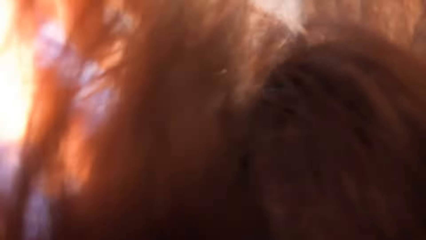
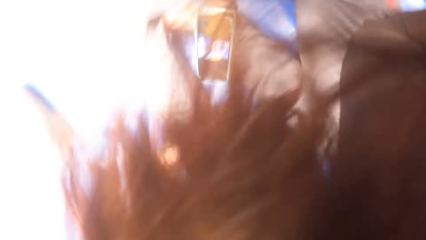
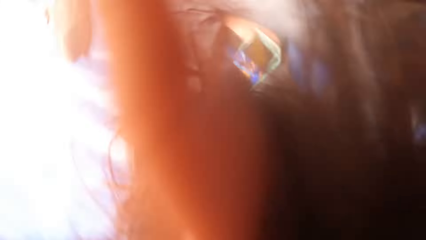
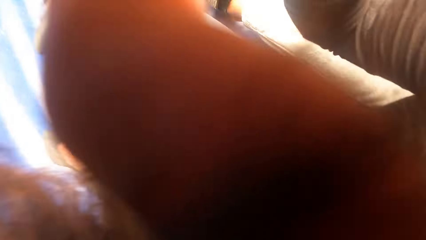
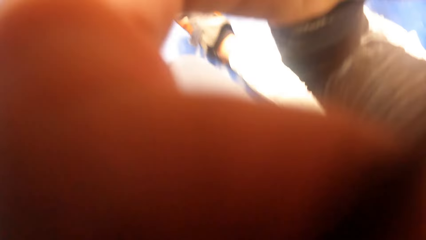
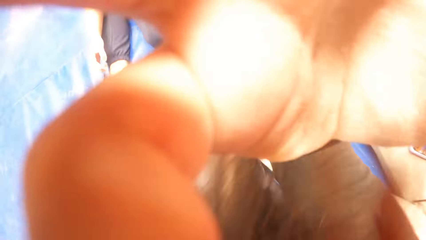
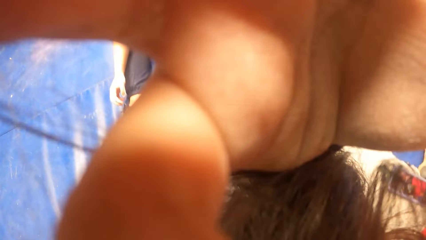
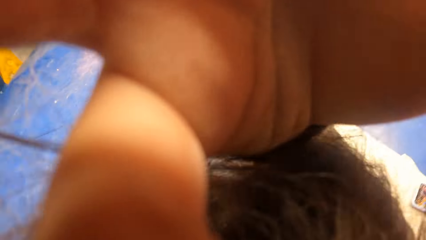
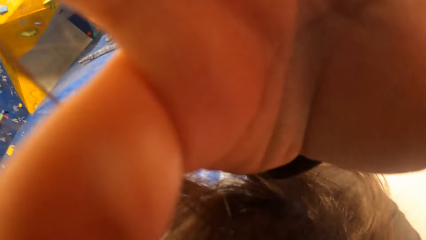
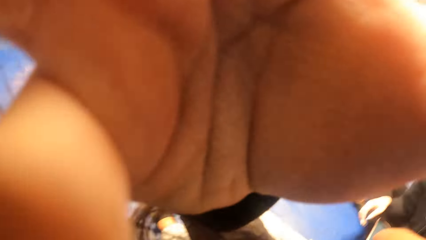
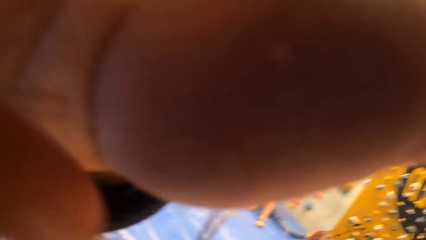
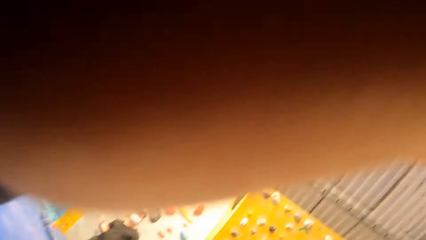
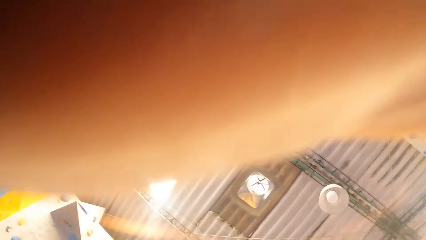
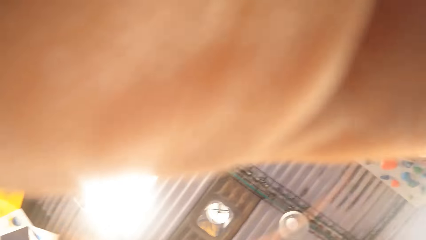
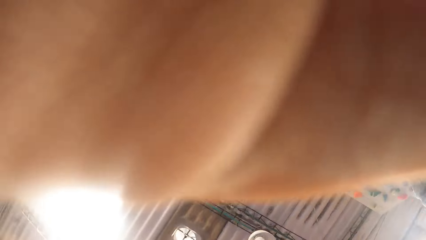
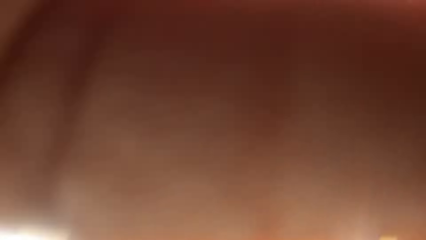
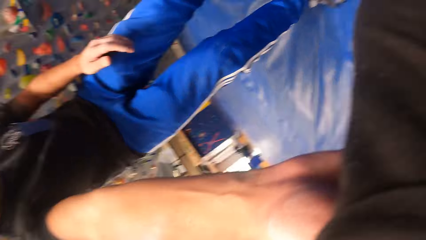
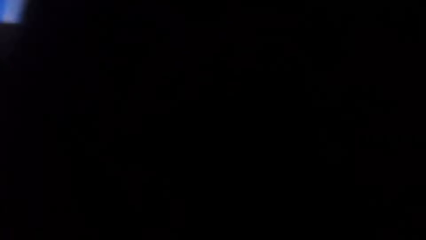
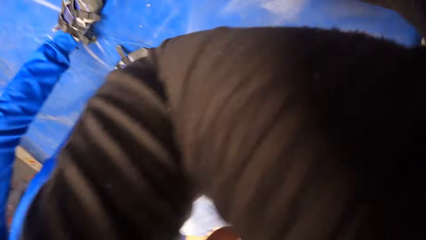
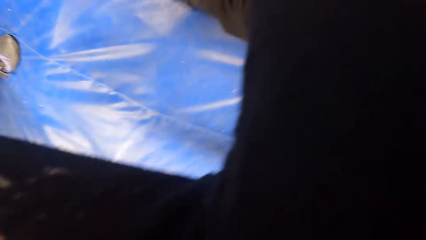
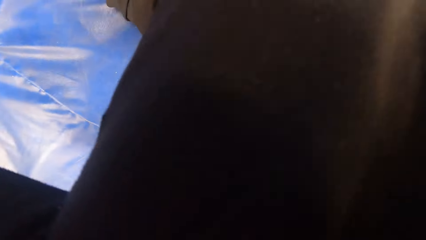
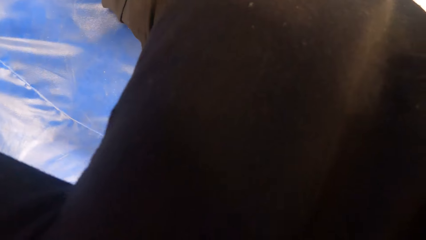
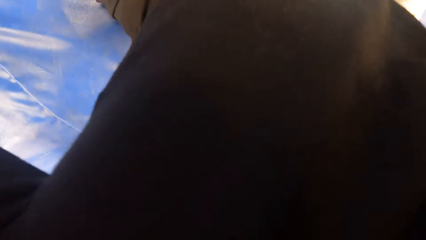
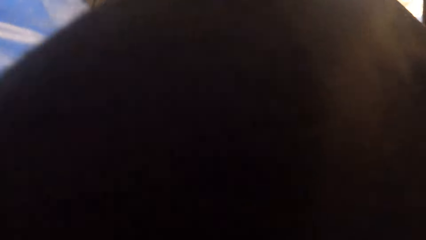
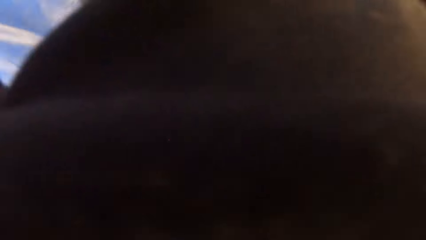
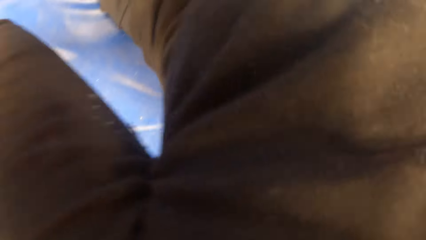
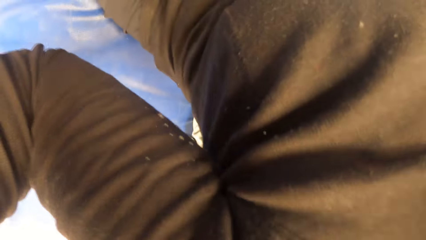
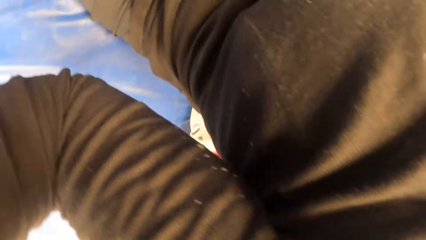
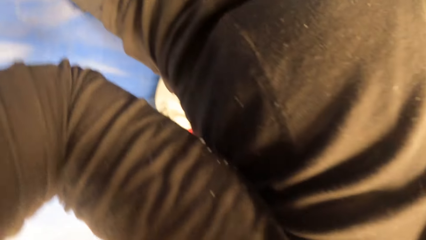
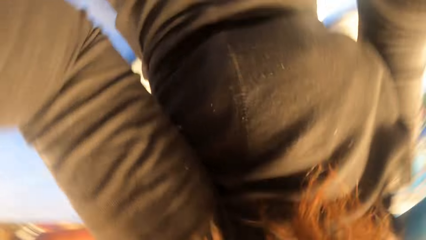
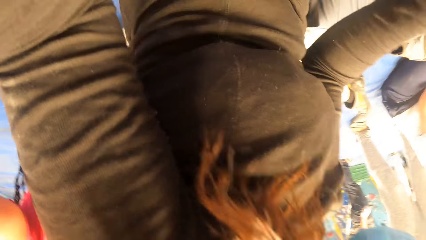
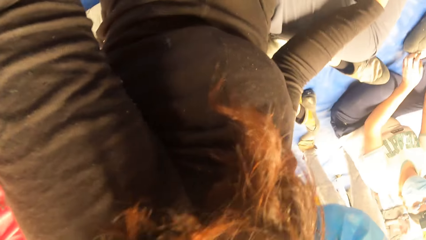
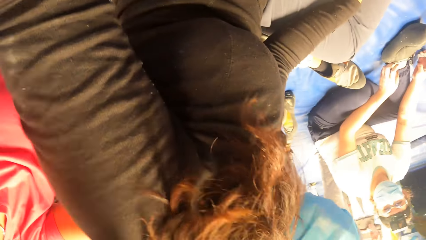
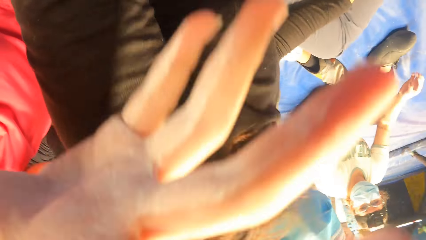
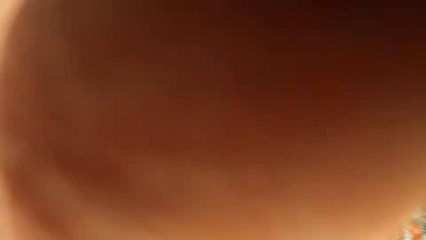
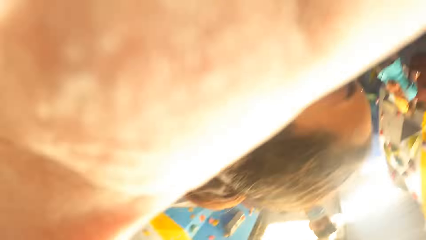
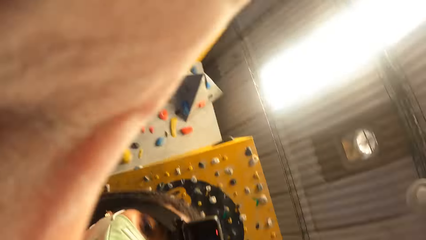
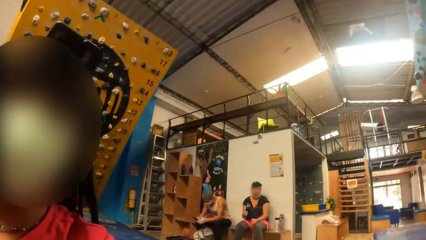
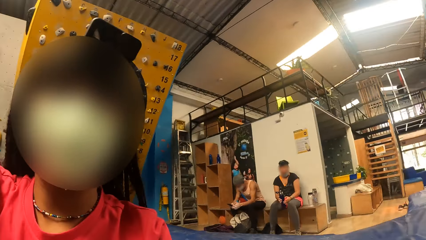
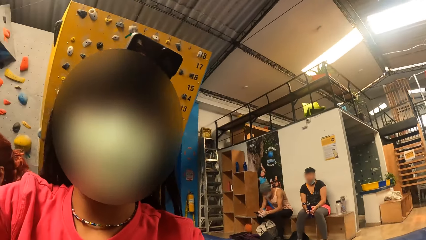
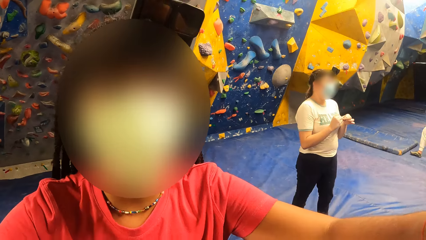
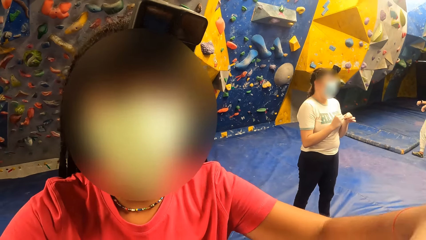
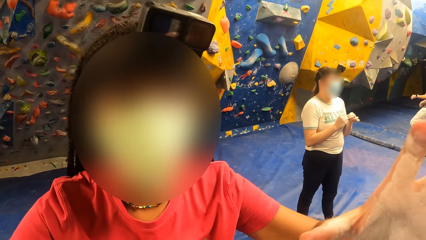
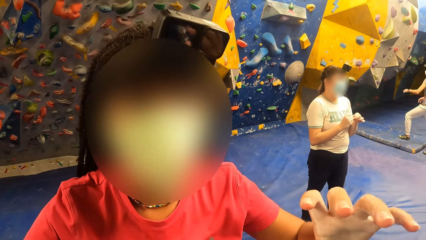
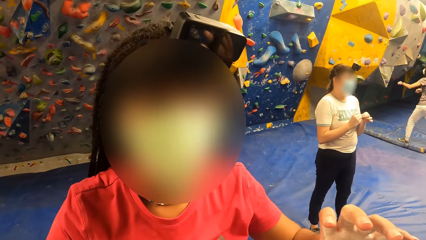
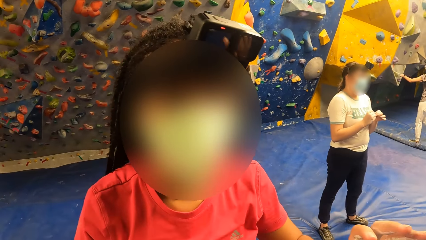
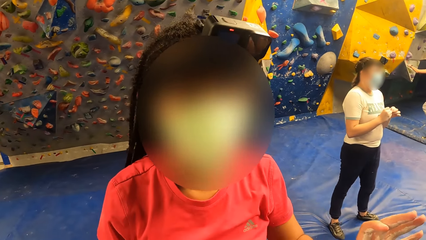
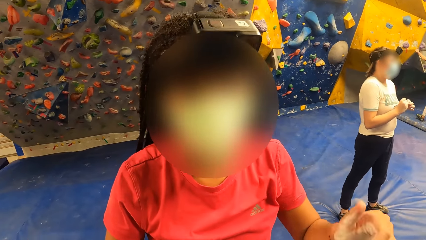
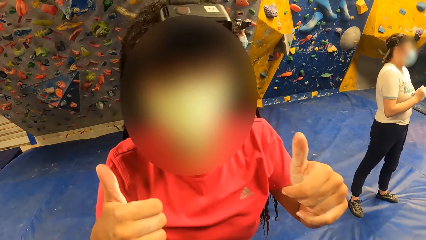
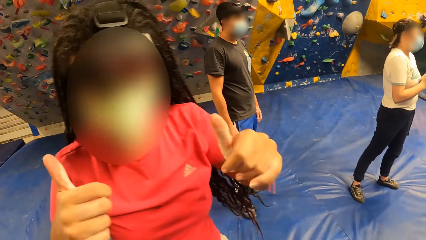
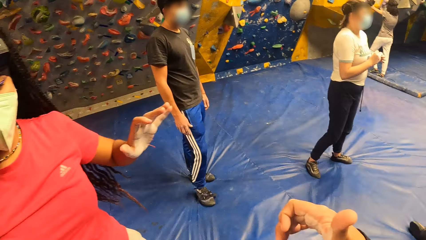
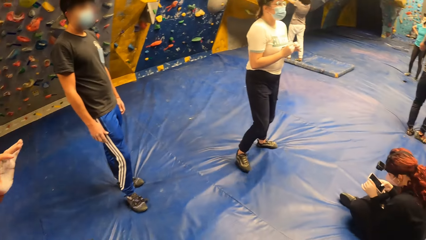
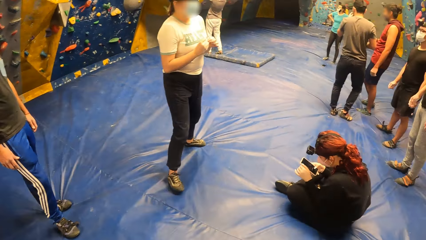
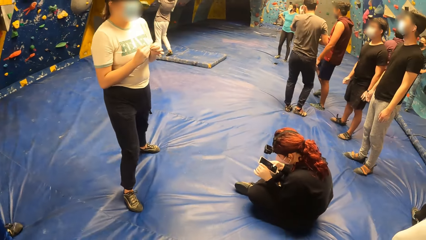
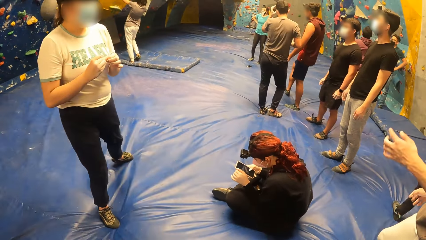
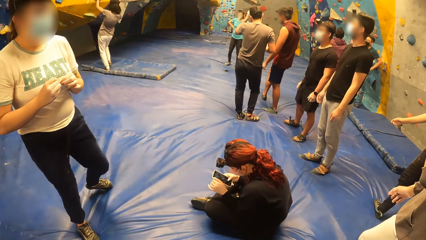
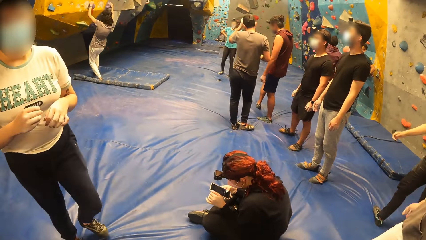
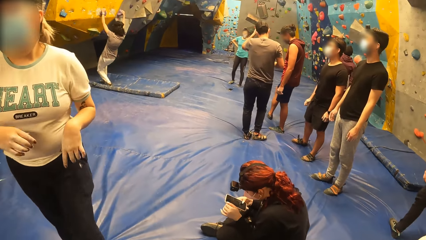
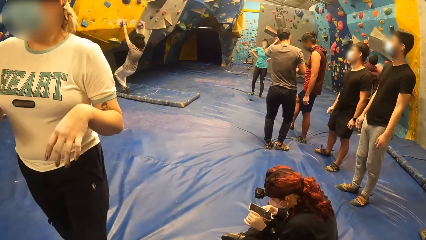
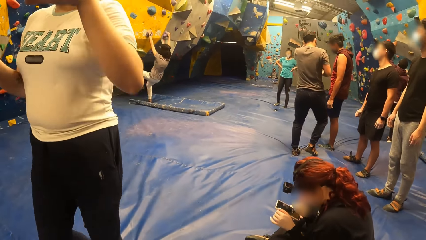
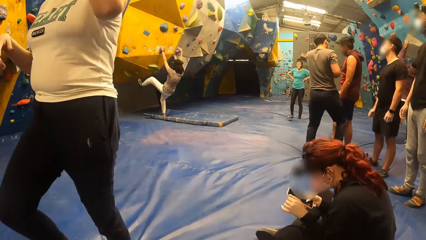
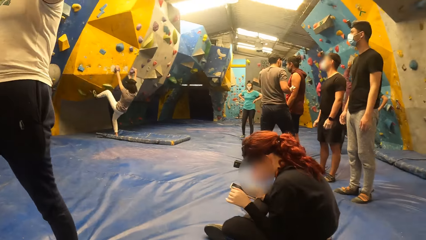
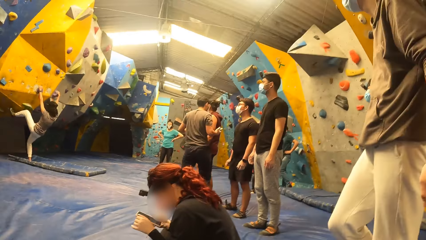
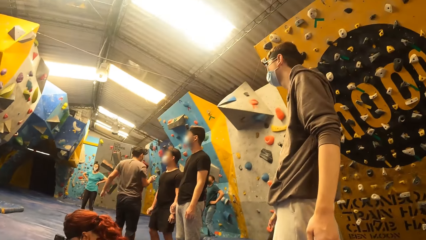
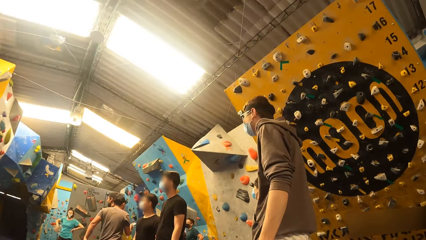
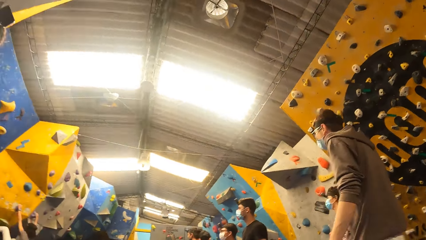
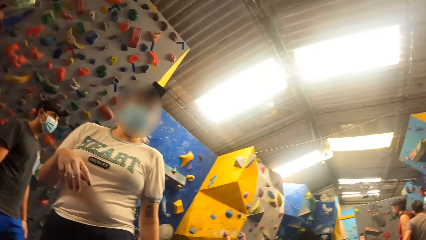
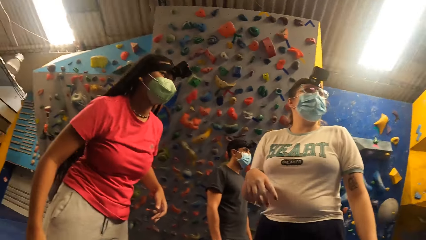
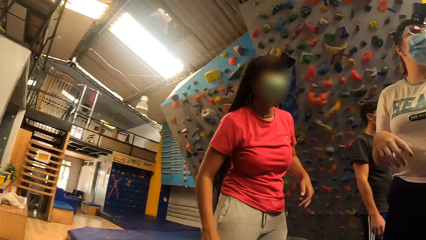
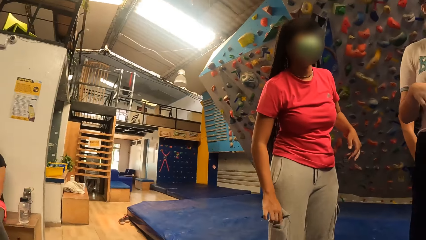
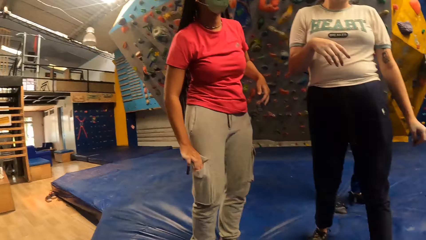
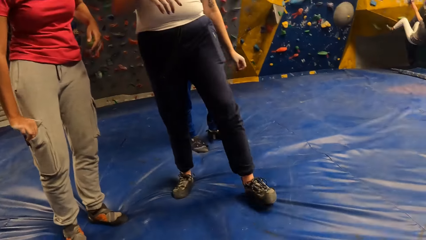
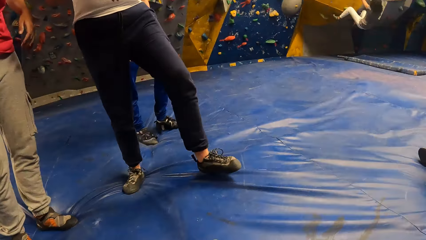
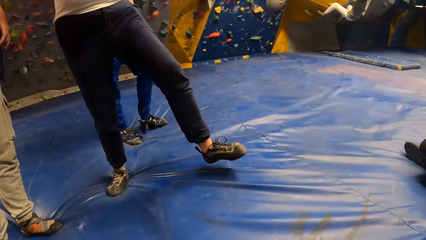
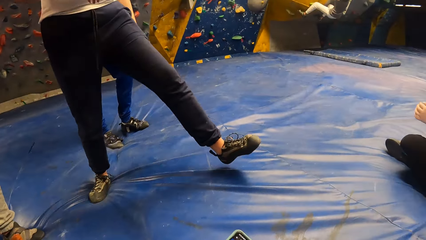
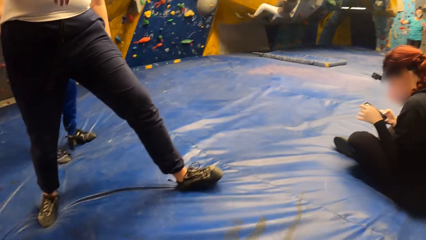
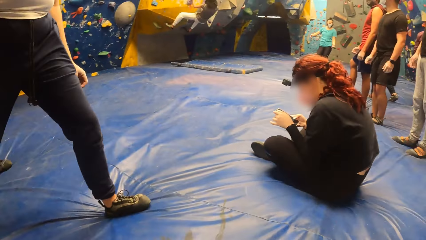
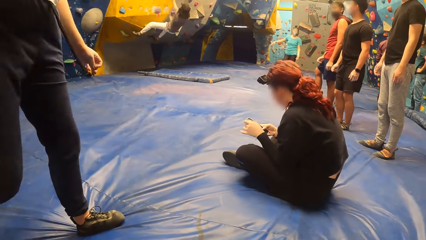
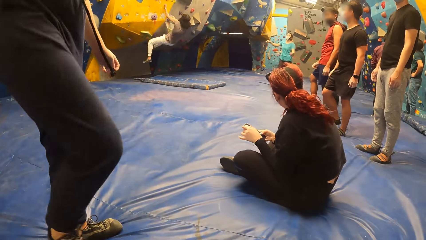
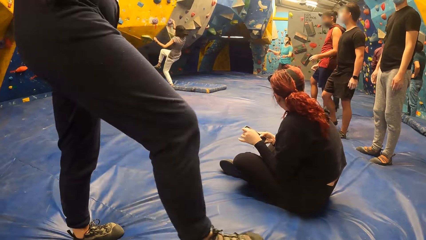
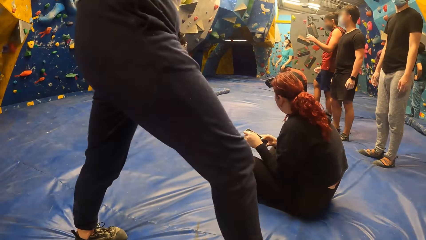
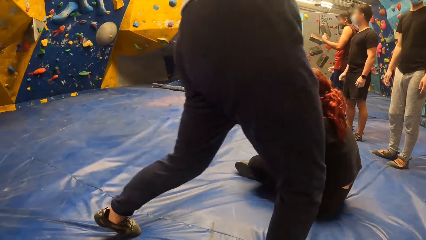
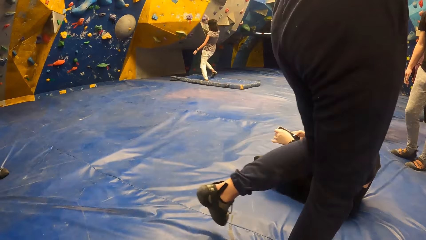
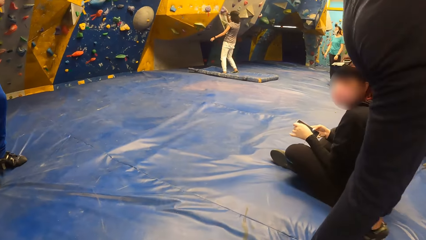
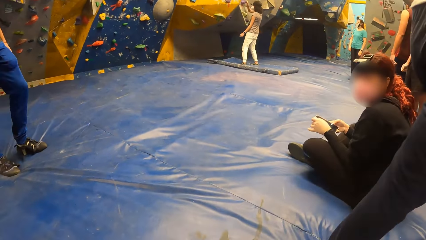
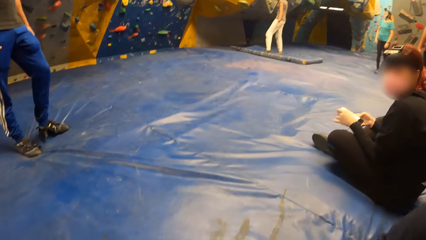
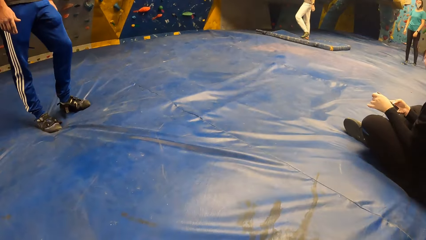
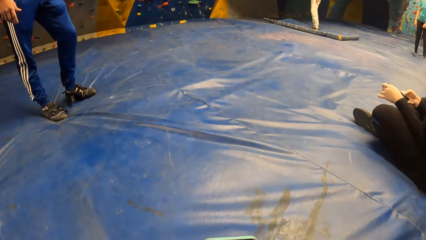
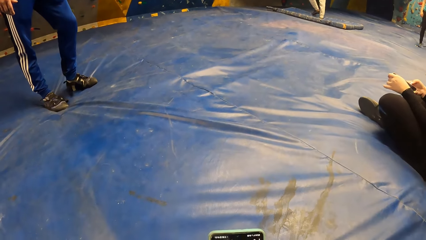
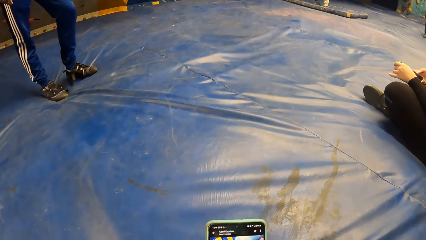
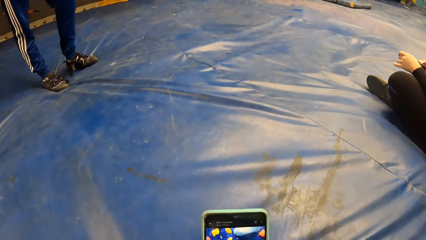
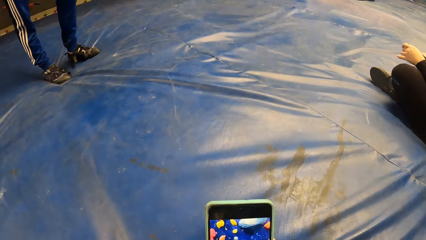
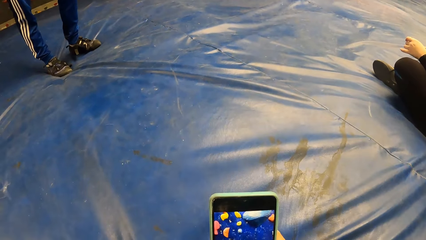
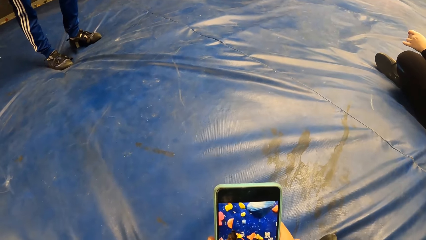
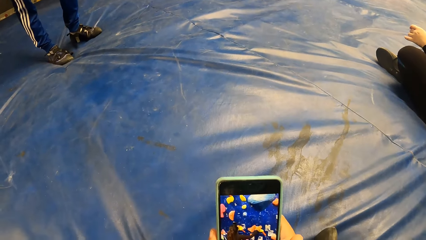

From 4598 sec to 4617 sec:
The camera wearer adjusts the camera on her head with both hands. She walks in the room. A woman adjusts the camera wearer's camera with both hands. The woman makes a thumbs up sign to the camera wearer. The camera wearer turns to the right. Another woman on the ground operates a phone with both hands. The camera wearer squats down. She operates her phone.
